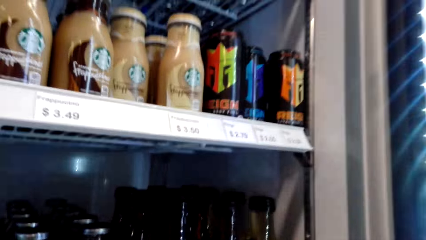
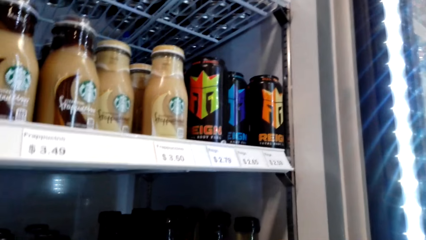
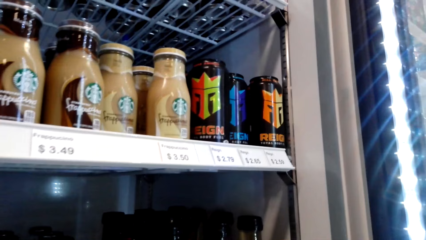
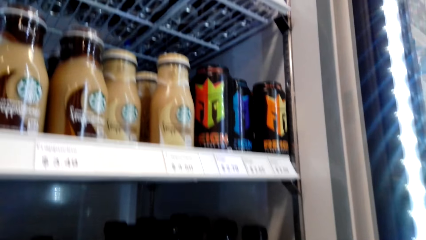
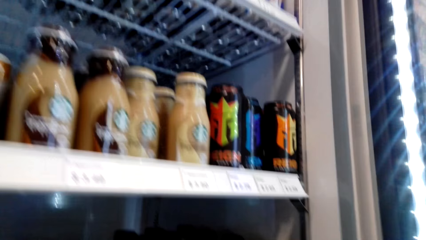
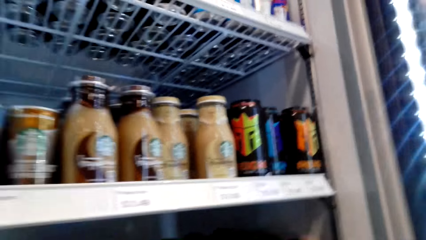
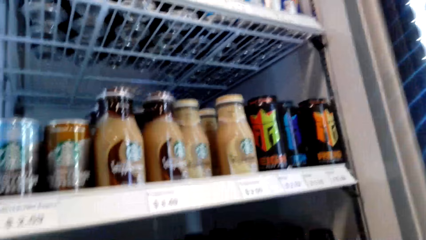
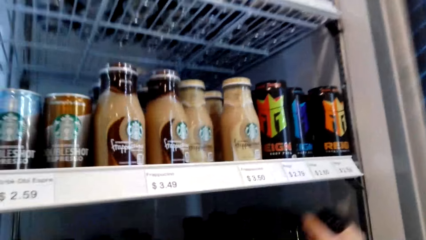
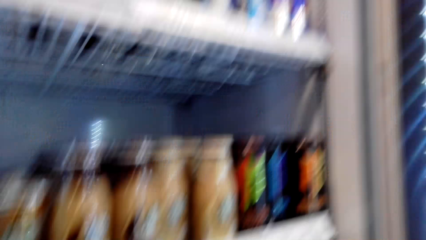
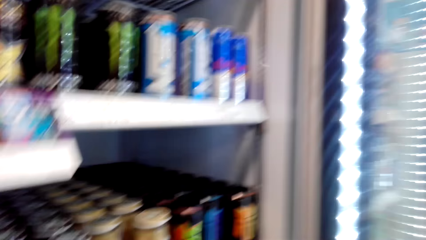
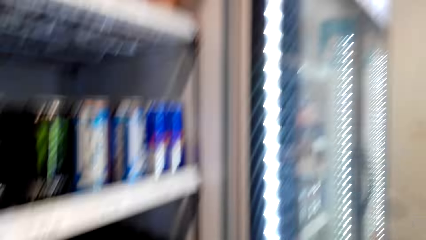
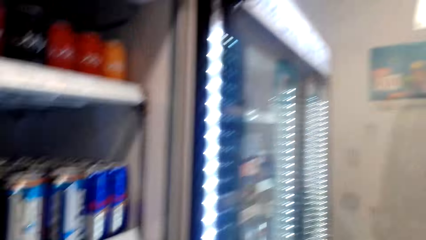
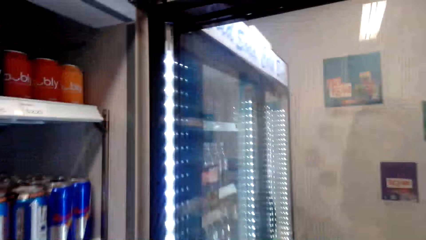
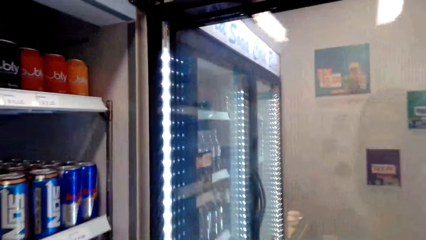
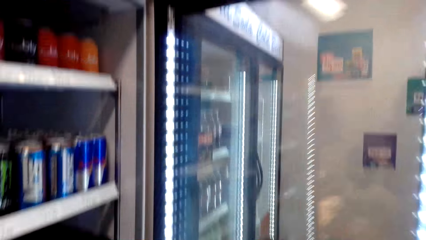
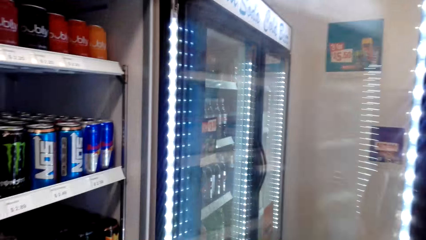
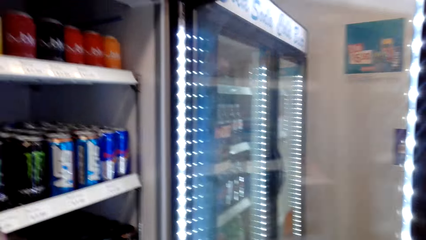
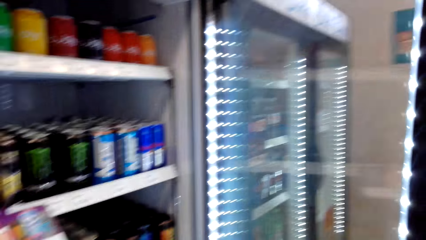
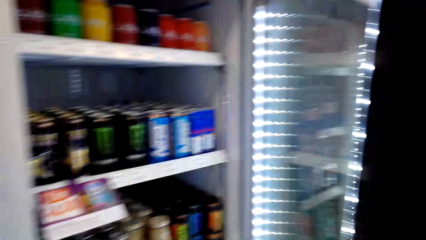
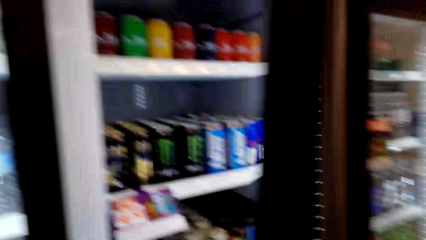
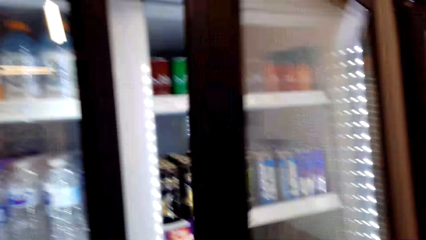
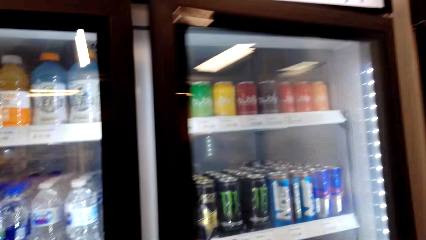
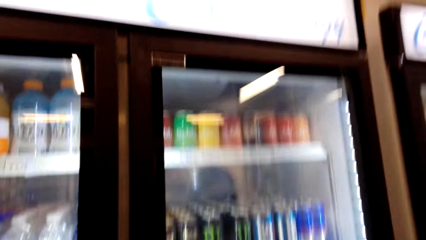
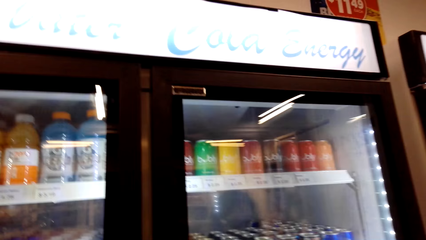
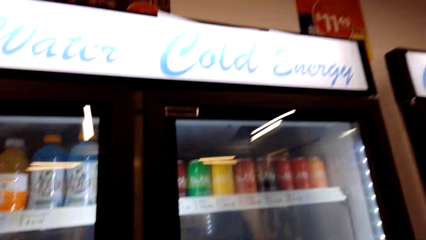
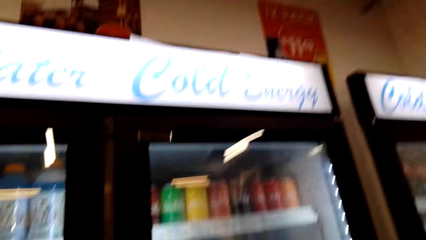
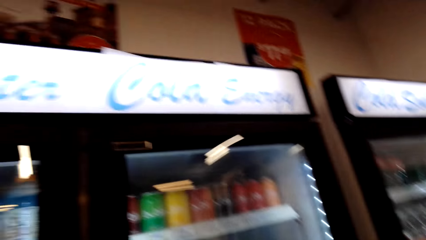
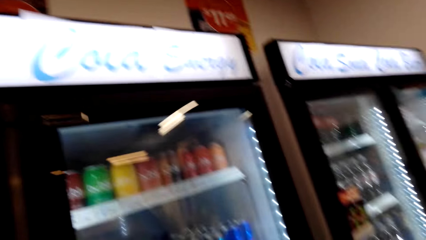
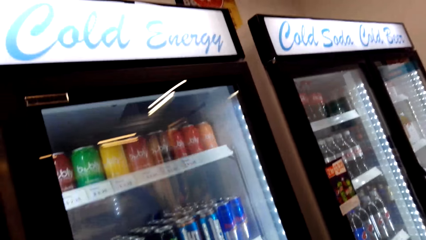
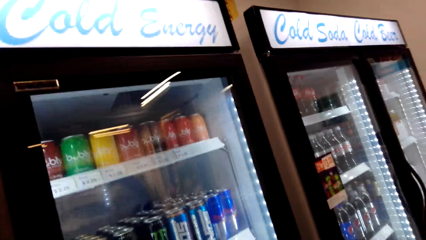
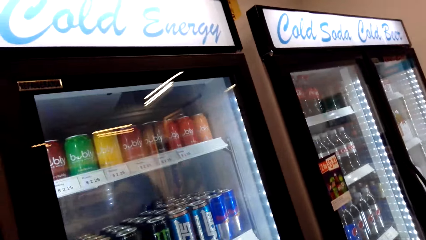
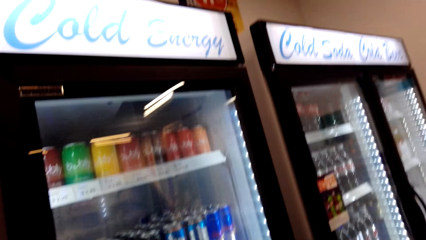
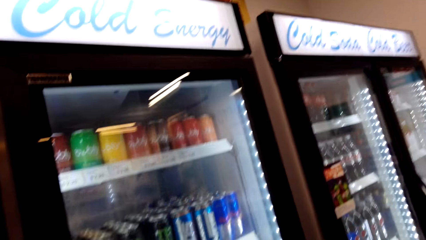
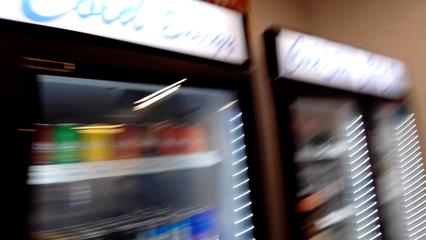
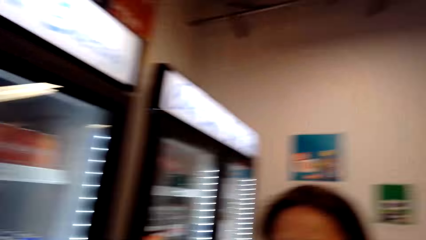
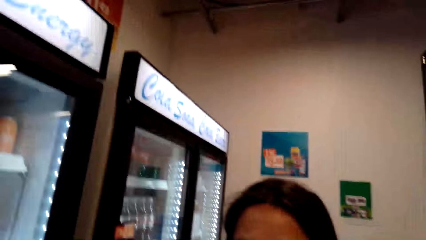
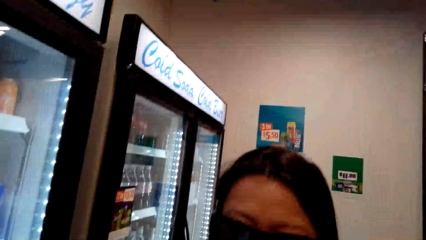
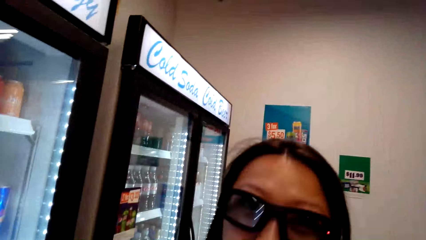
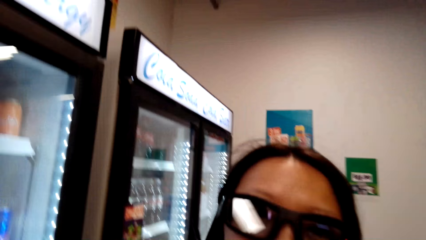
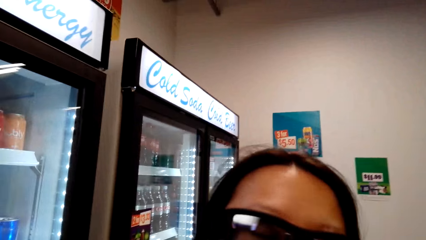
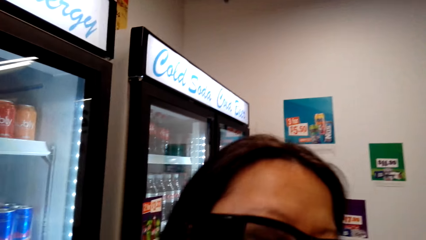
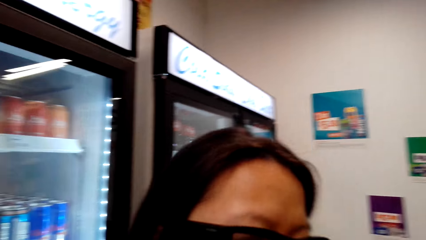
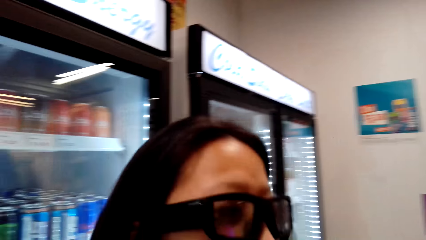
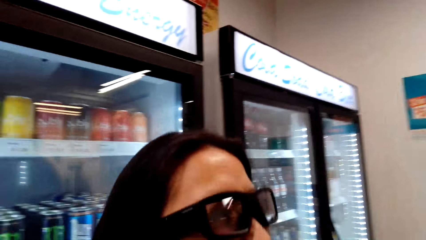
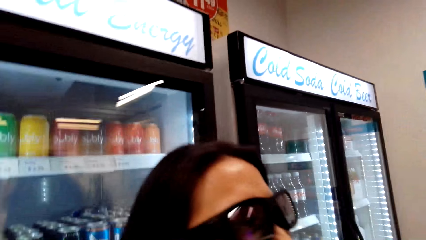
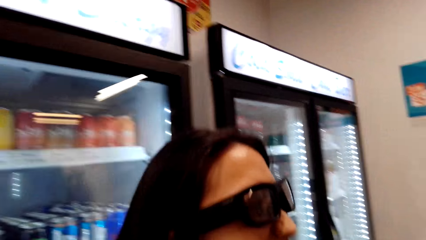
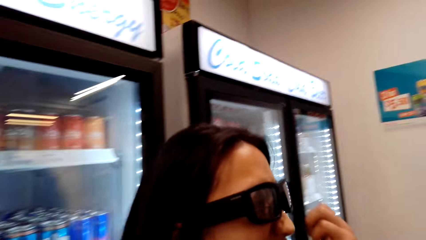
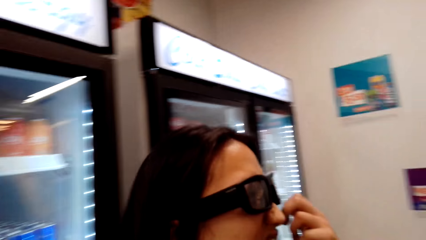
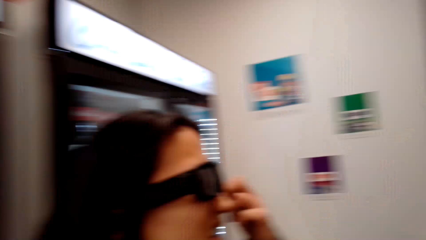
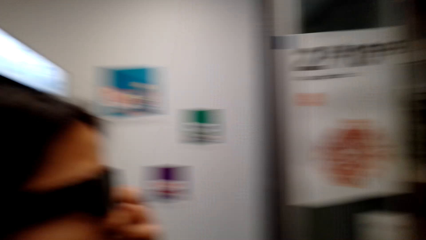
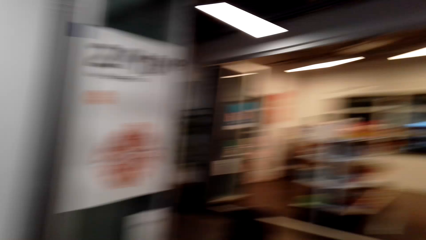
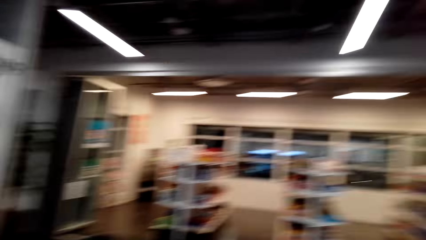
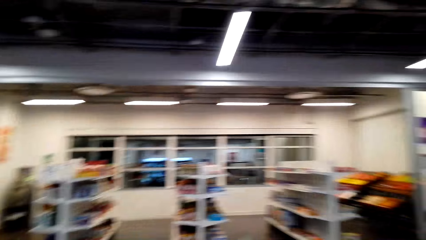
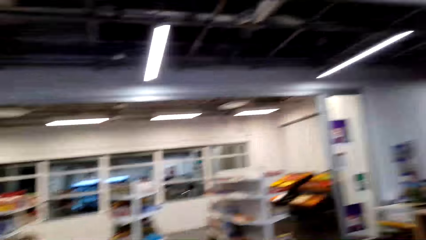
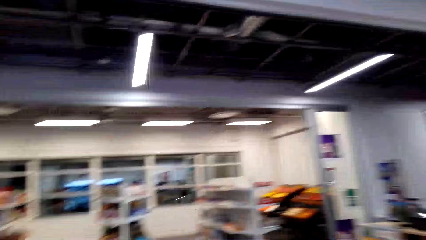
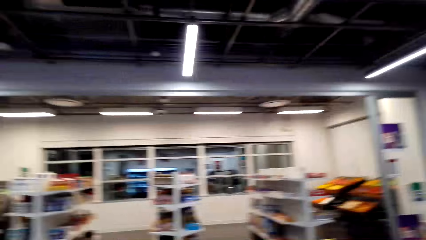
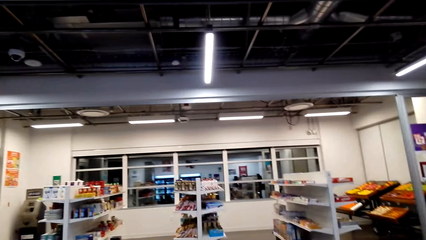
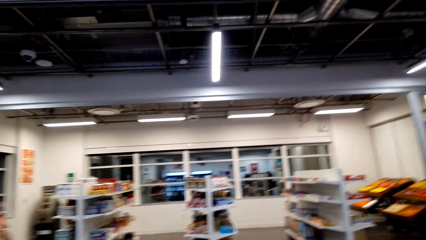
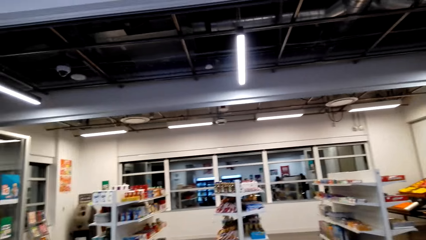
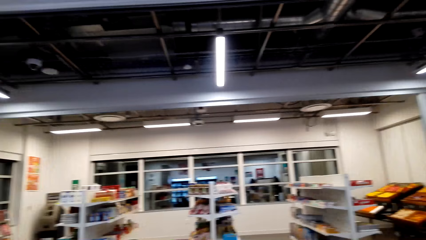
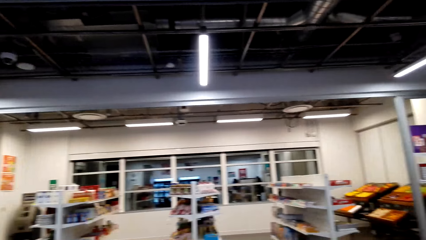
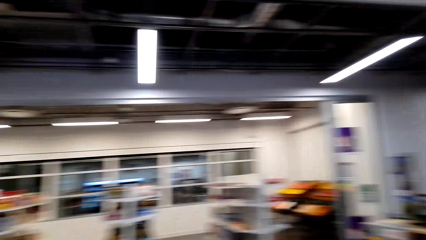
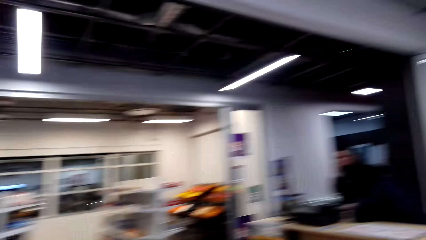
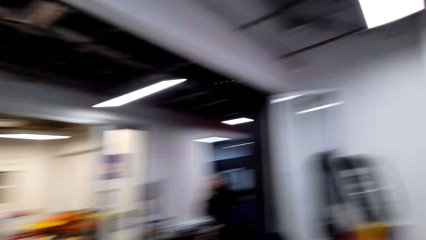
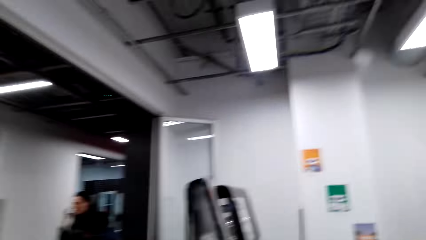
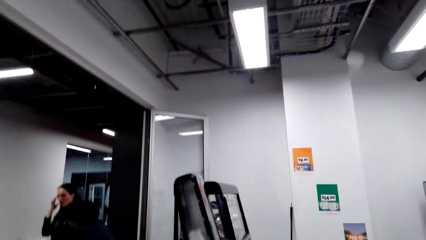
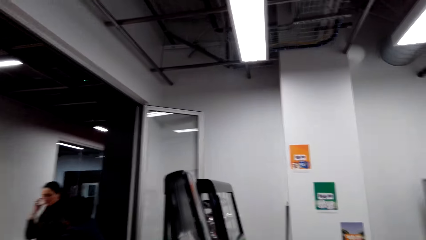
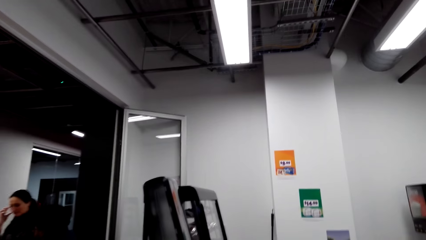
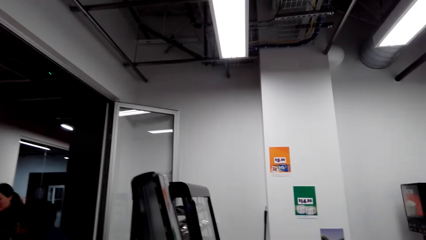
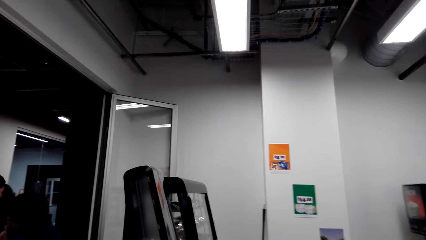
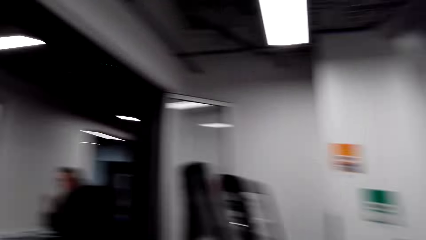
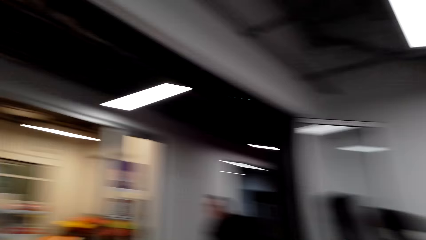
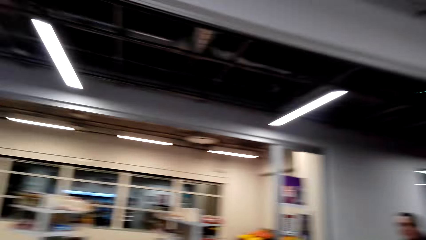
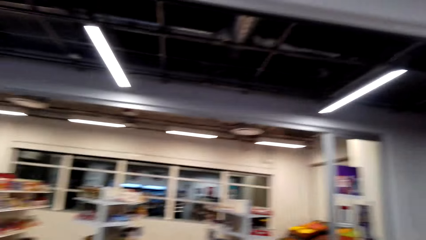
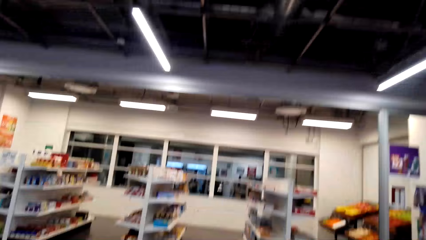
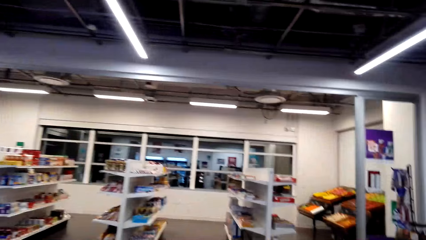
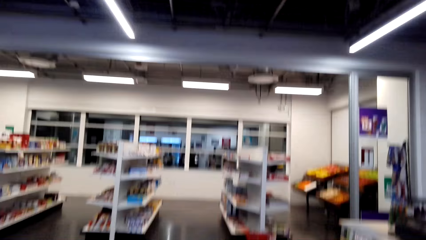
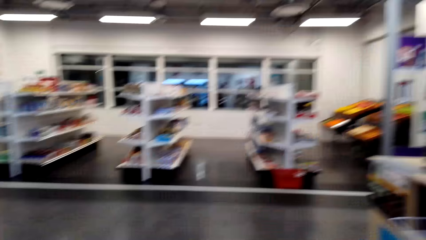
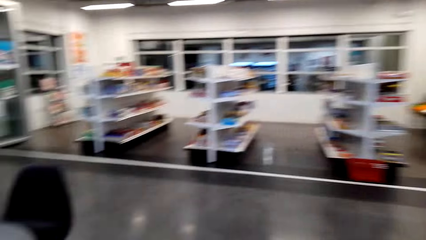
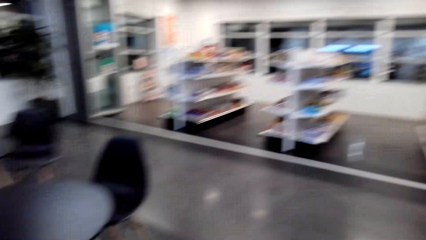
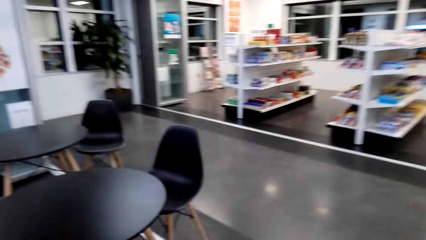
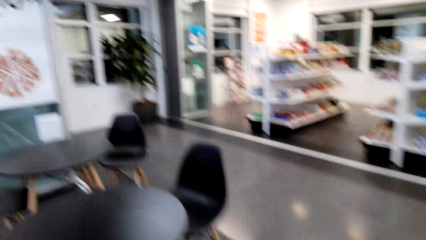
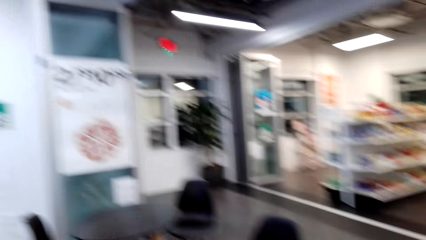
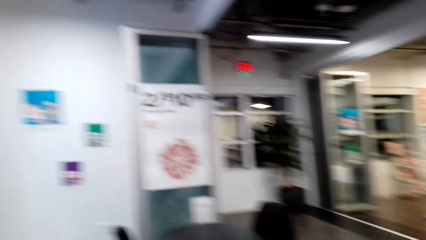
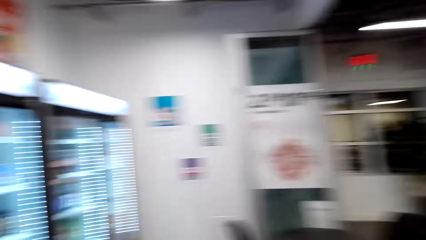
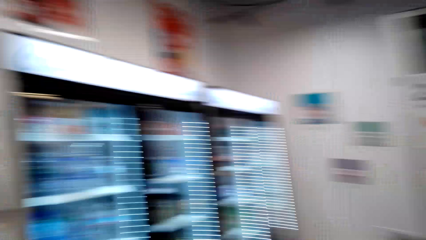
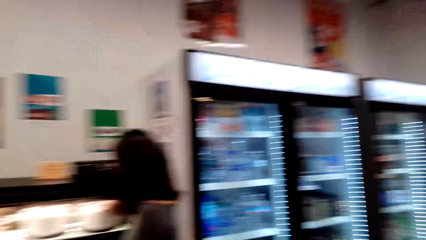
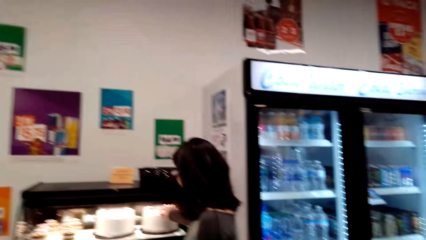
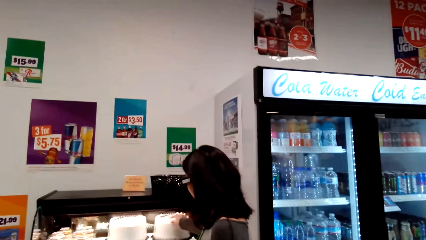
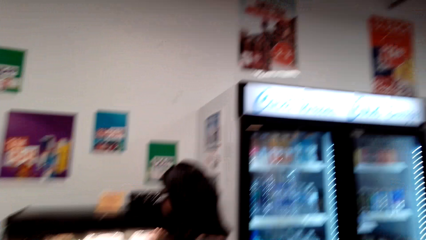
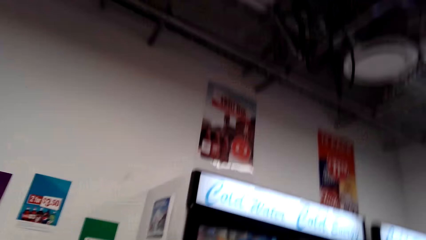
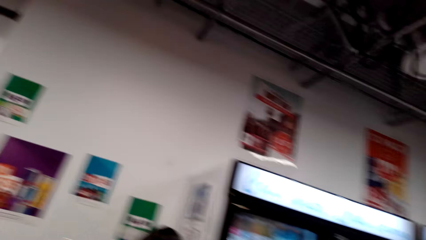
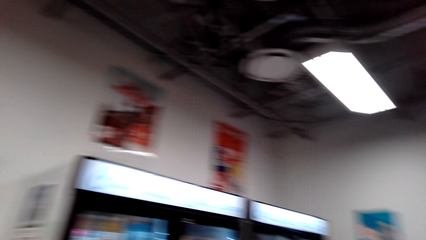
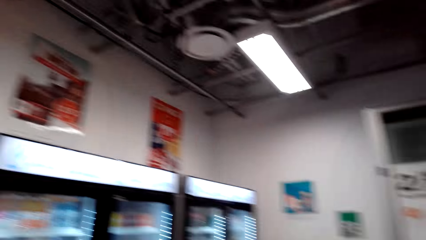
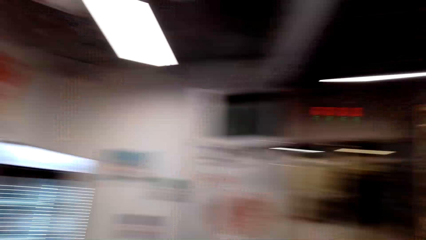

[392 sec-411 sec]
The camera wearer picks up a bottle from the supermarket fridge. They close the supermarket fridge. They turn the camera.
